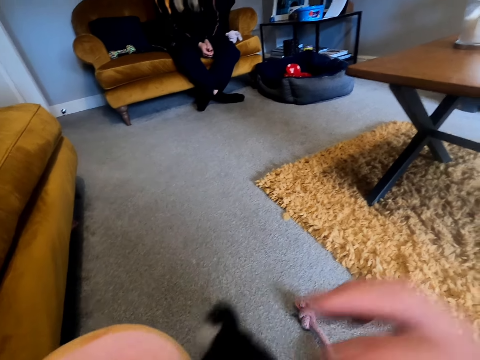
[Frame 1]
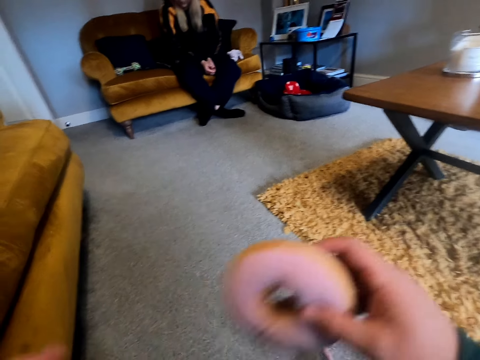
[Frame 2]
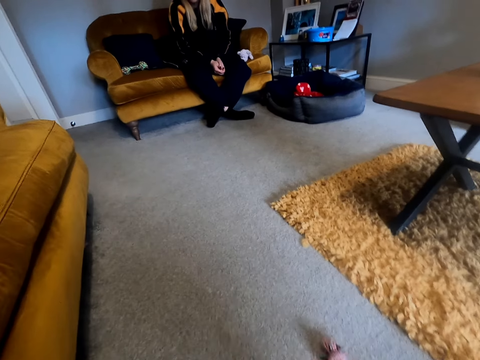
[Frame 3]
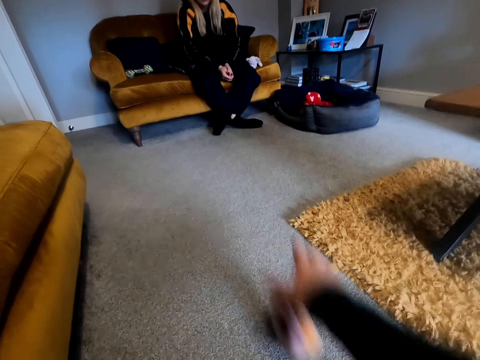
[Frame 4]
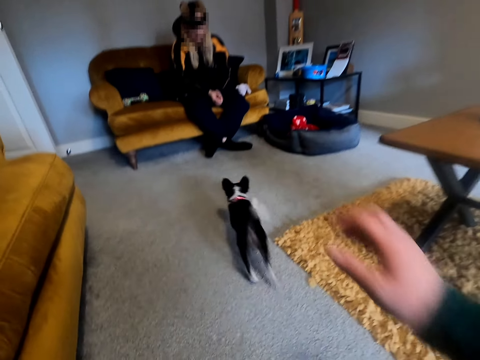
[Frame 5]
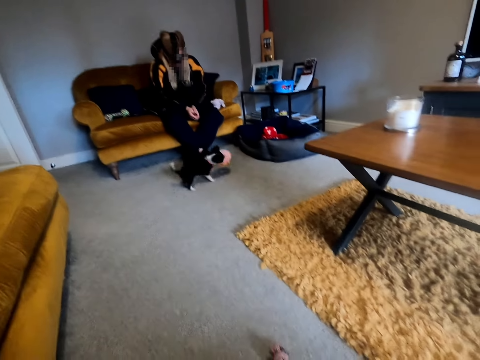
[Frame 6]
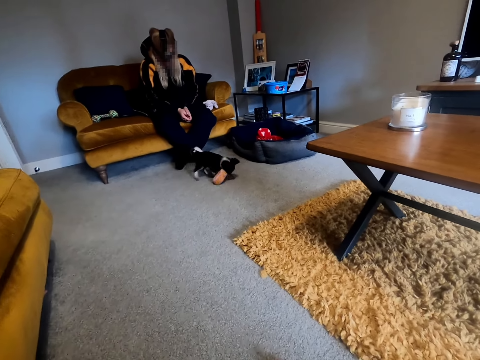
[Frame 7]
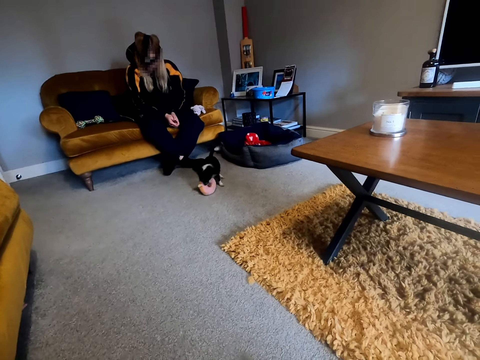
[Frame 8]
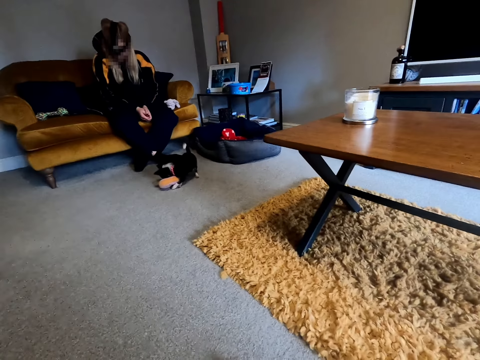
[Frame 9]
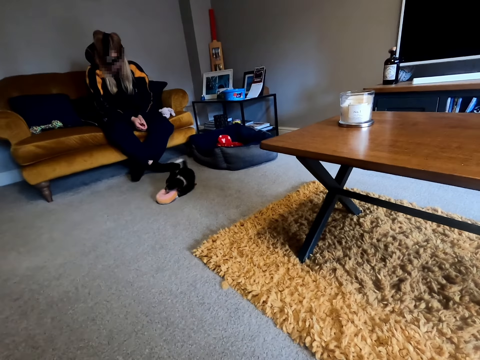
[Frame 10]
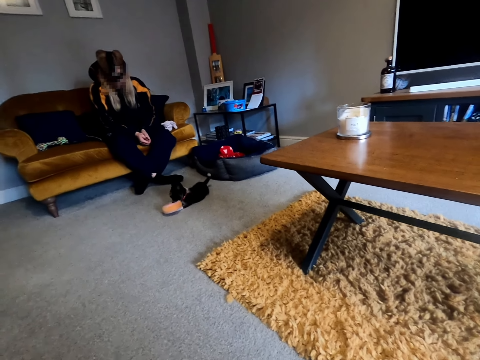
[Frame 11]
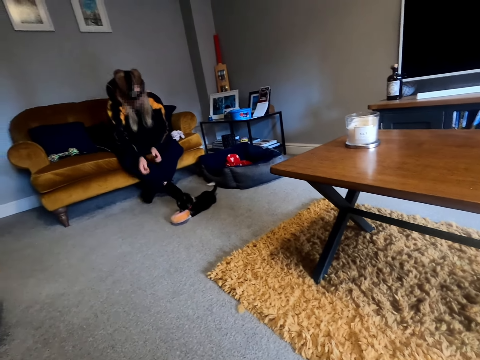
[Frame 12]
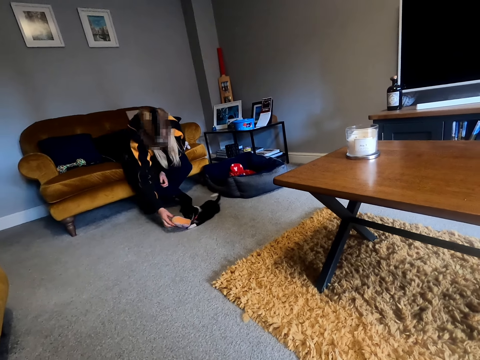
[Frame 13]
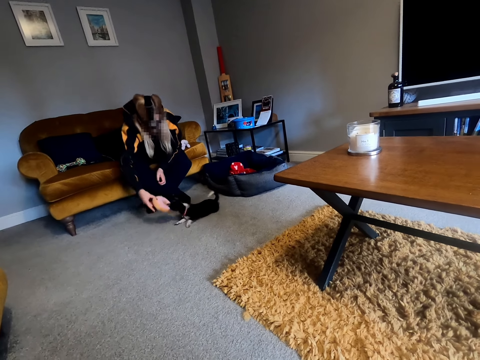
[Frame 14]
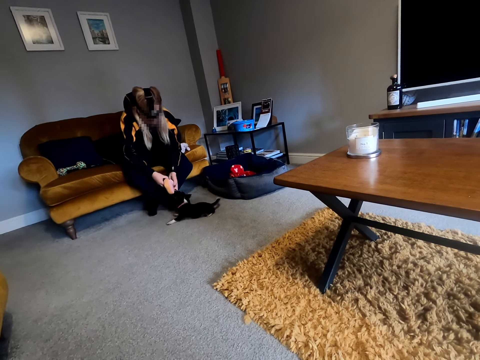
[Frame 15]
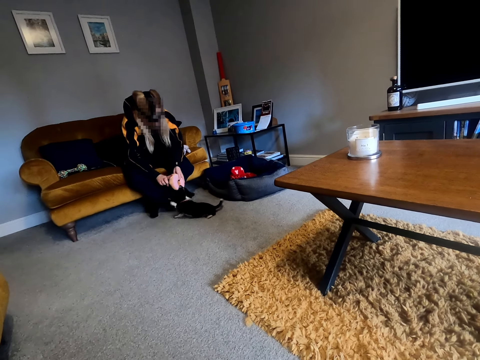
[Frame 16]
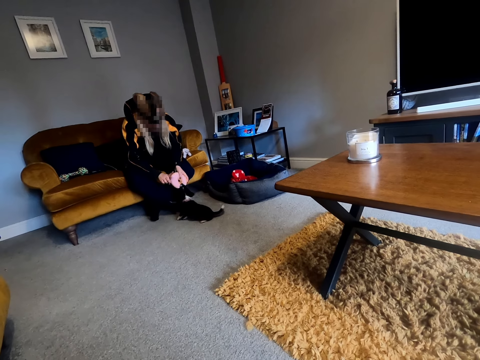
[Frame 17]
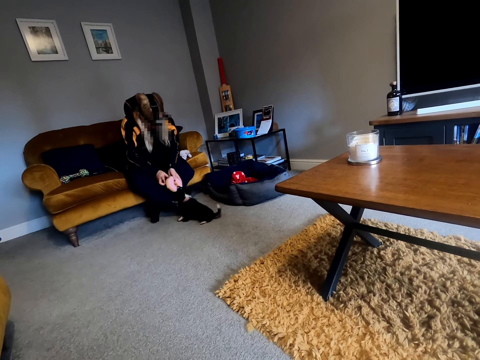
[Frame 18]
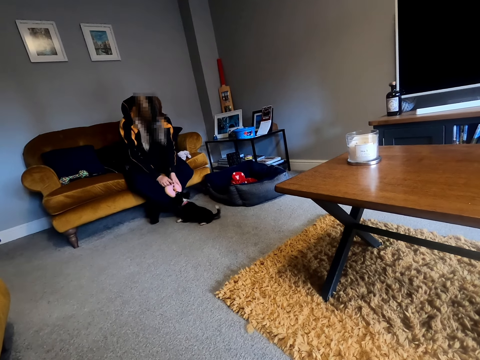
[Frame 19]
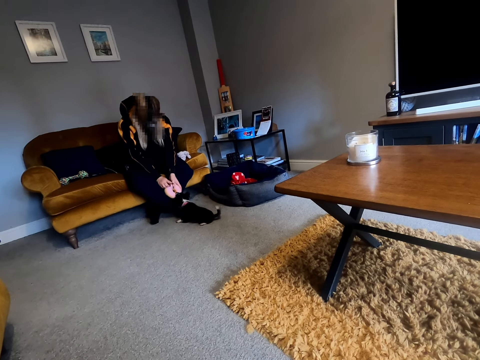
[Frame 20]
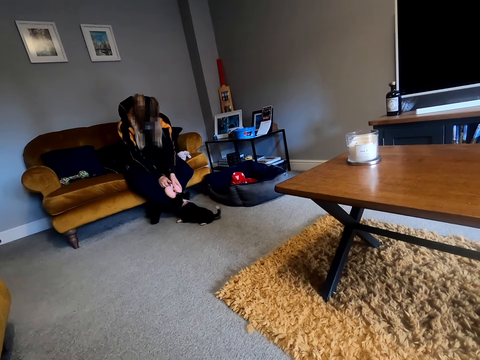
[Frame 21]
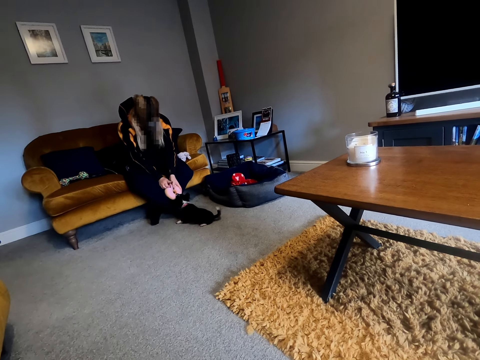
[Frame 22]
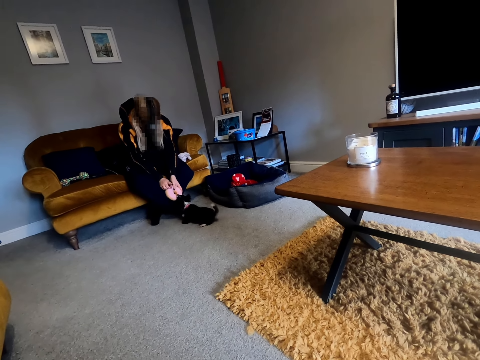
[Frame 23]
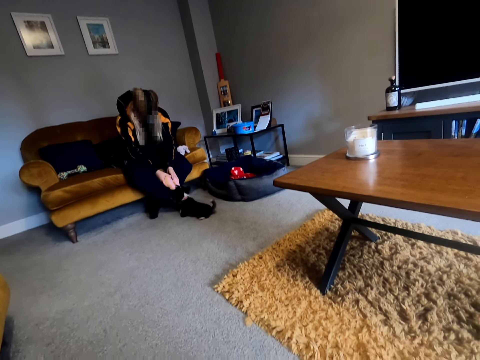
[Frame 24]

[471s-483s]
The camera wearer throws the toy forward. They look forward. A person stares at the cat and plays with the cat.

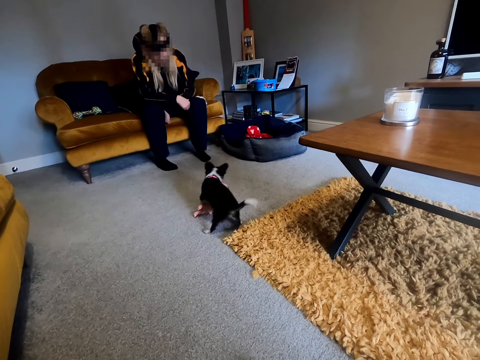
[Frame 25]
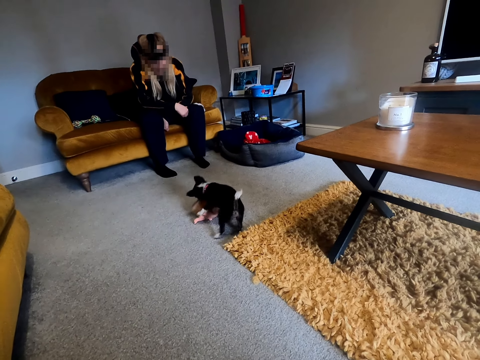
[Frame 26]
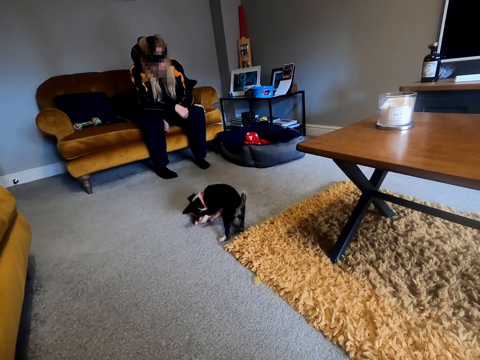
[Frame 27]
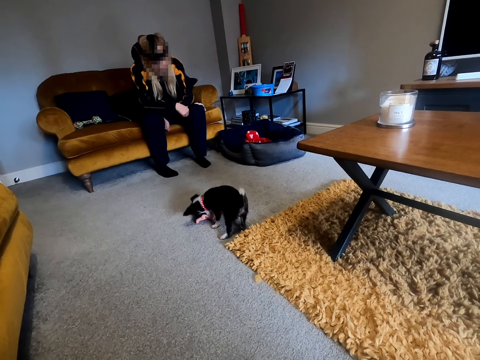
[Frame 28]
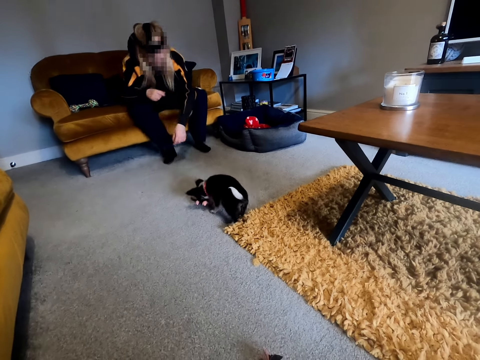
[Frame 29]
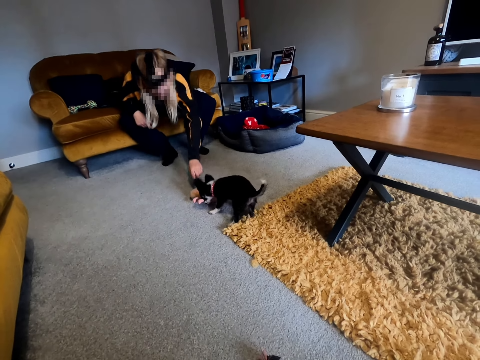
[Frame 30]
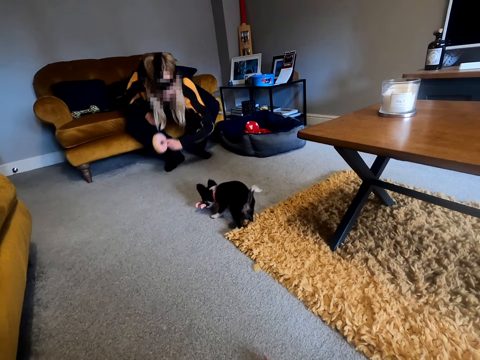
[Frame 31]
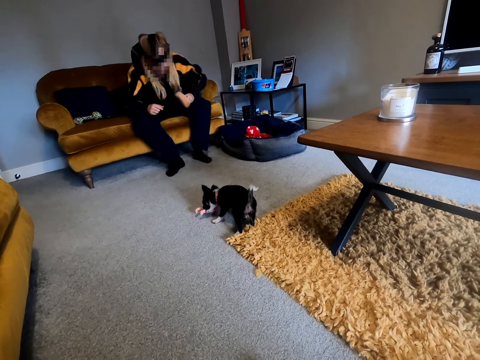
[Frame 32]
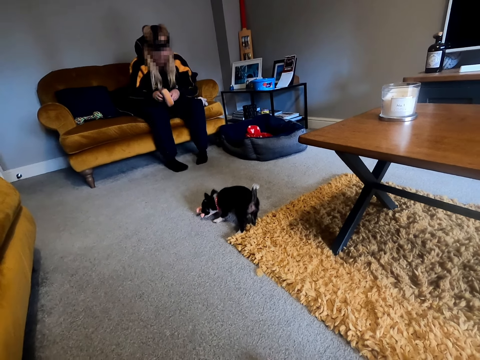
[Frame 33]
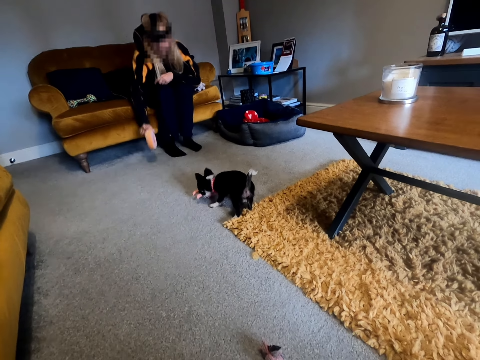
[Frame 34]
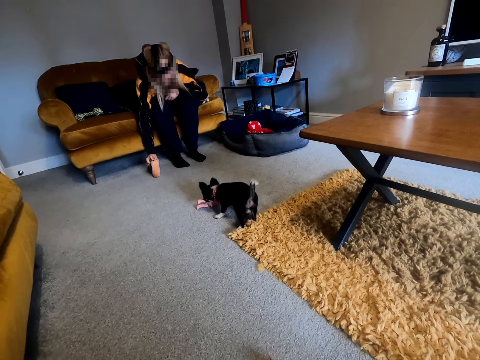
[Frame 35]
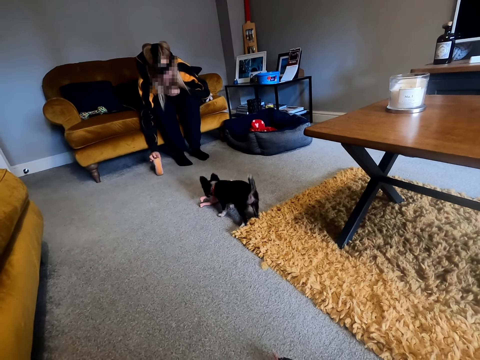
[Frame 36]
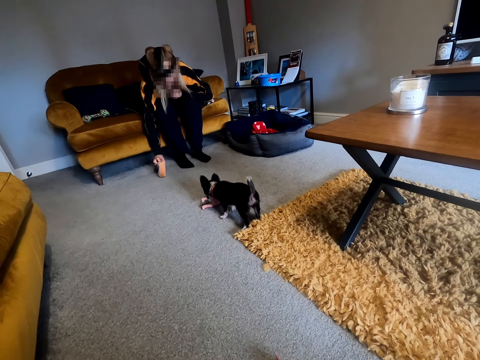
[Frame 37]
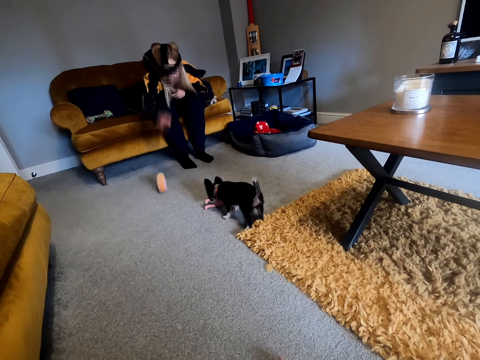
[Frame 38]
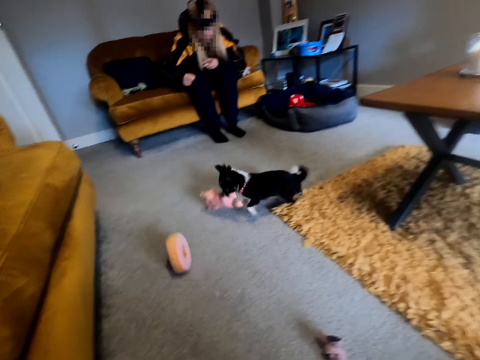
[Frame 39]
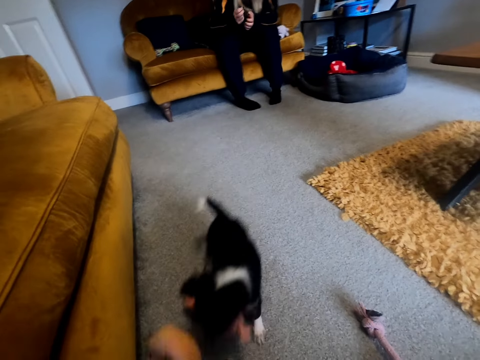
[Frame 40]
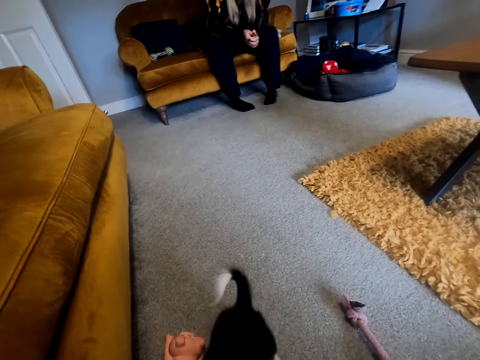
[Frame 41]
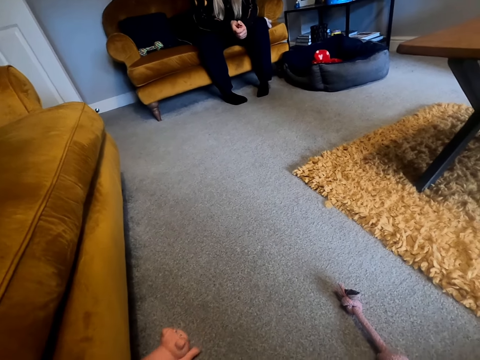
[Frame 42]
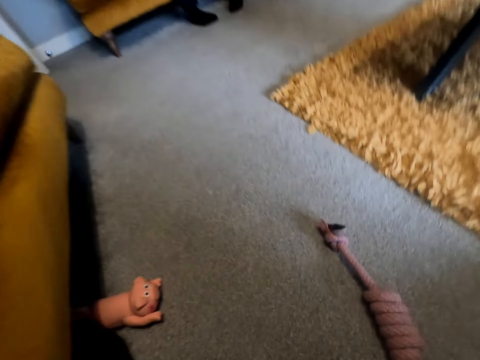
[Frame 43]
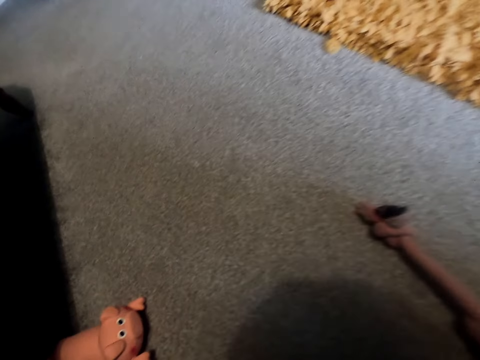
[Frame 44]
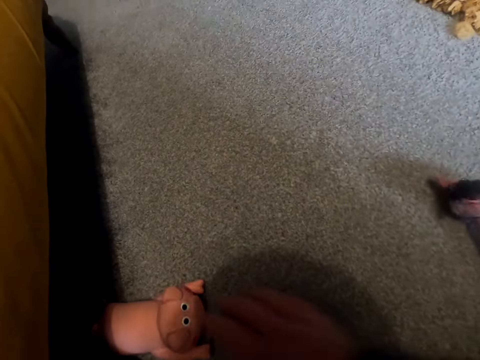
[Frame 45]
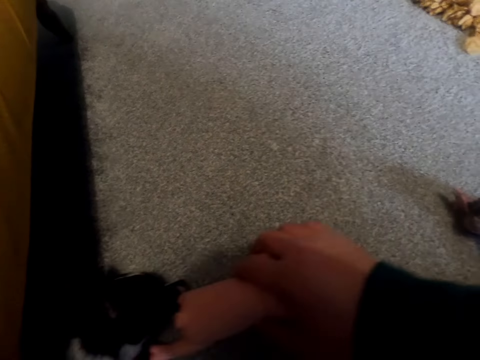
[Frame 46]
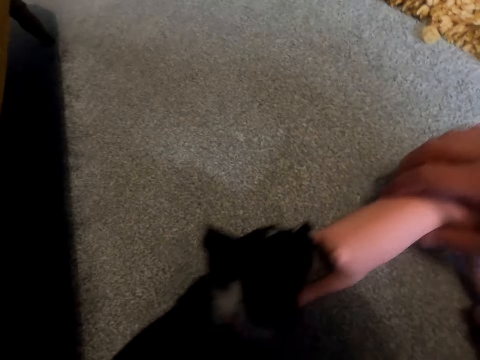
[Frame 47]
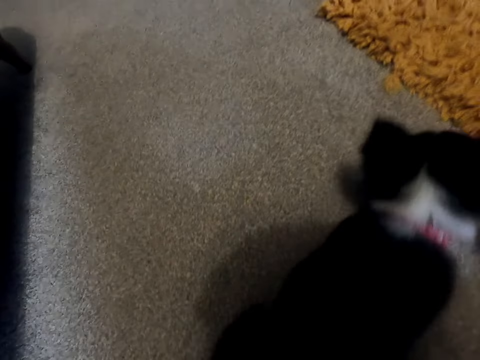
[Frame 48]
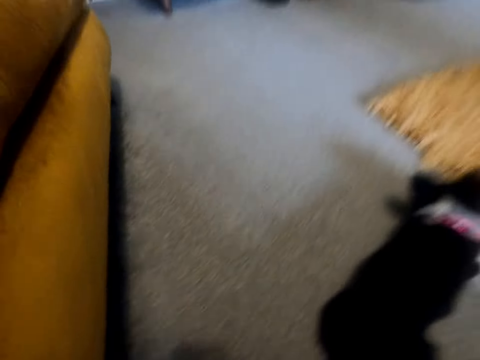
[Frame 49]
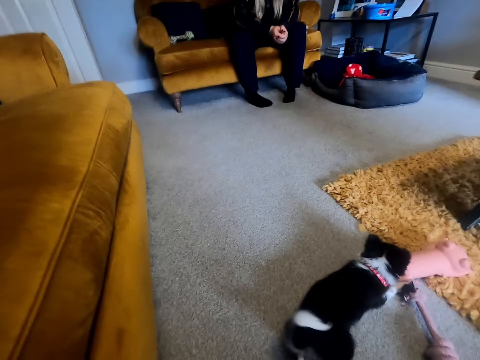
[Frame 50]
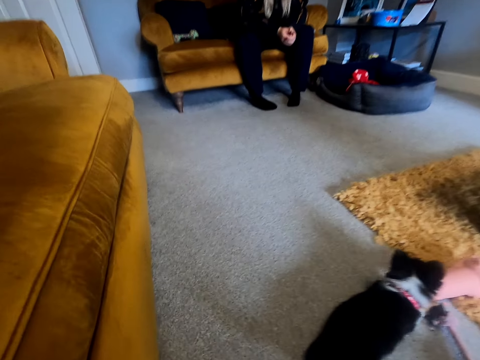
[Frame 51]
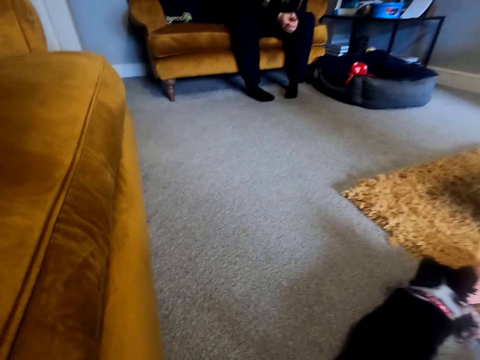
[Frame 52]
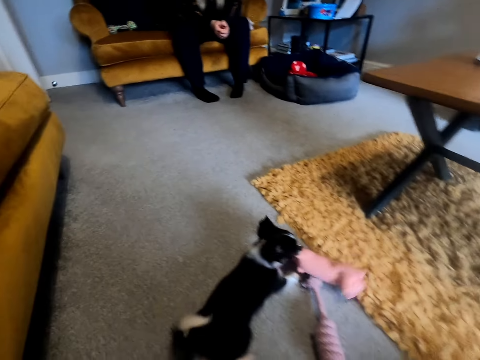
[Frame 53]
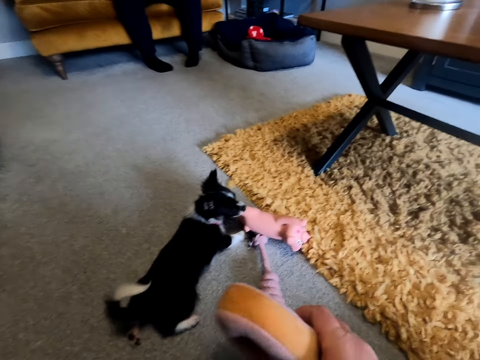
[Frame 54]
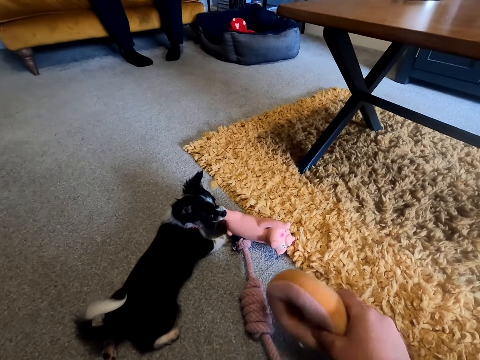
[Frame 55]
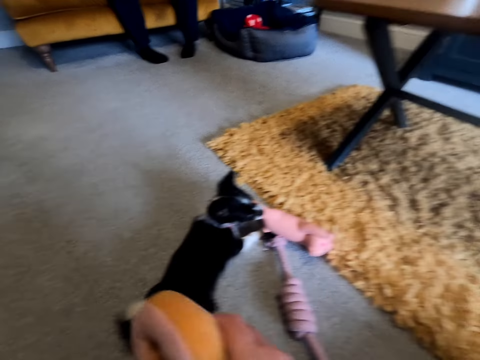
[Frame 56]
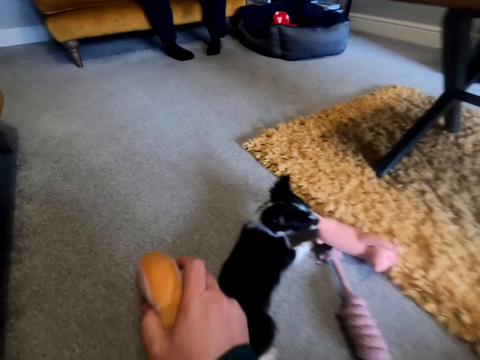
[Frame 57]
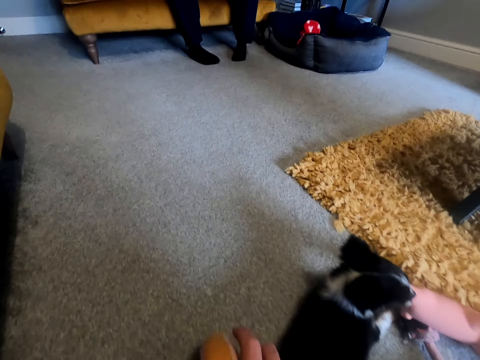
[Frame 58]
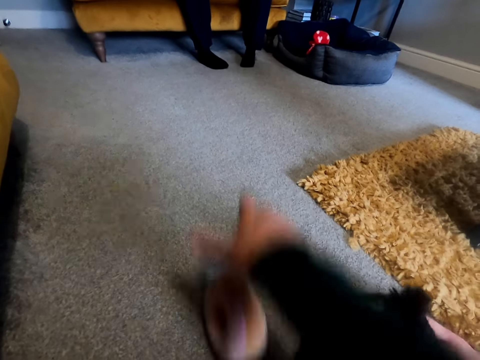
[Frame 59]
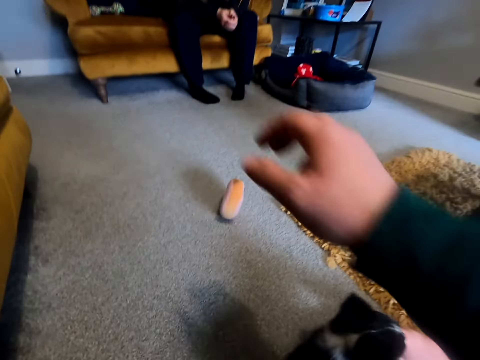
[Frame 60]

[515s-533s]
A person stares at the cat, picks up the toy and throws the toy. The camera wearer picks up the toy. They interact with the puppy. They converse. They play with the cat. They throw the toy forward.
